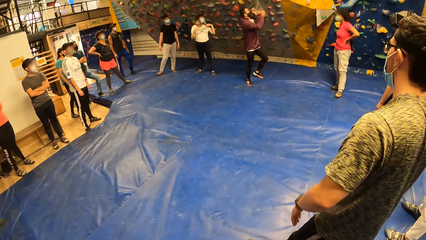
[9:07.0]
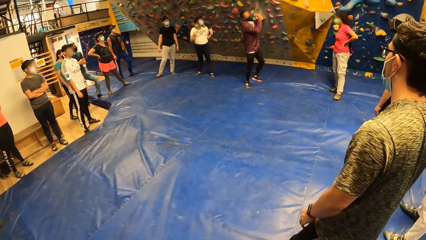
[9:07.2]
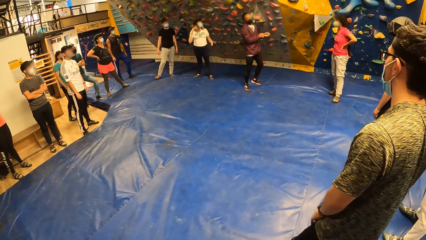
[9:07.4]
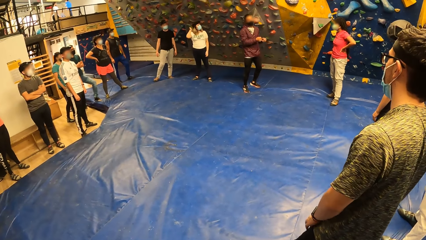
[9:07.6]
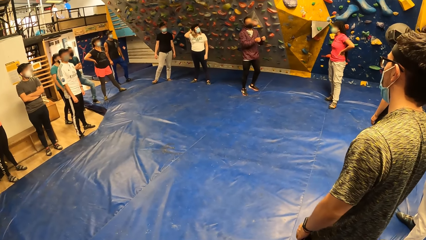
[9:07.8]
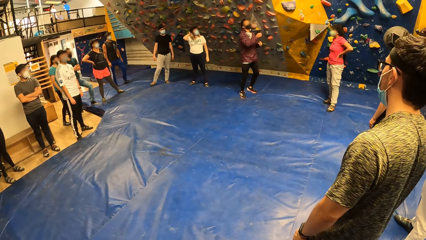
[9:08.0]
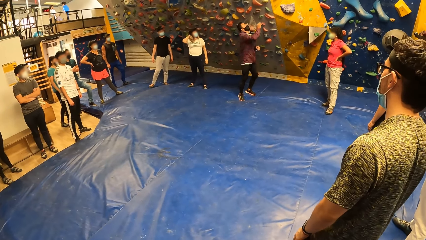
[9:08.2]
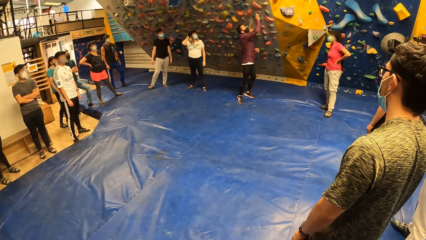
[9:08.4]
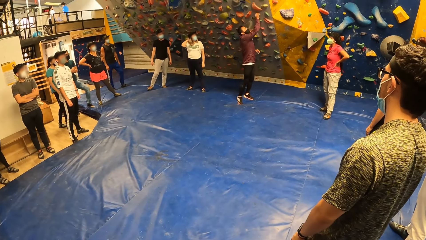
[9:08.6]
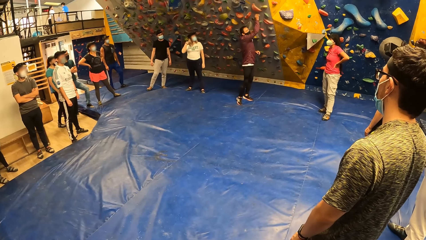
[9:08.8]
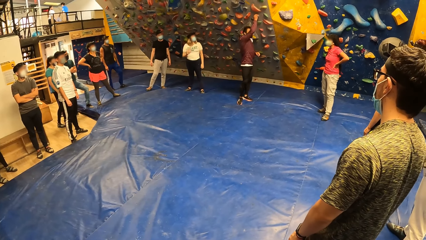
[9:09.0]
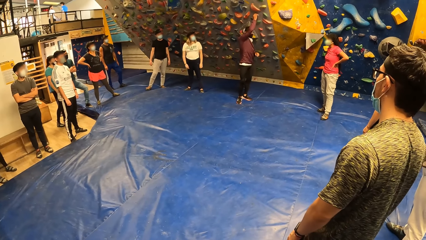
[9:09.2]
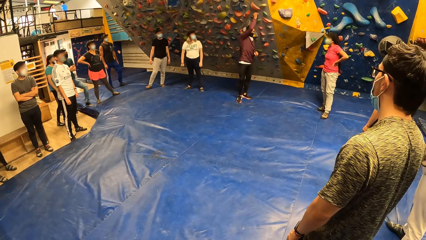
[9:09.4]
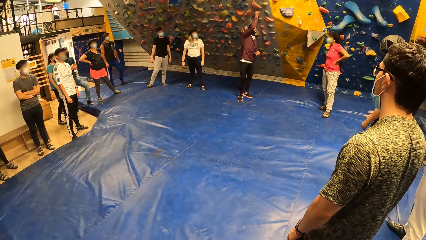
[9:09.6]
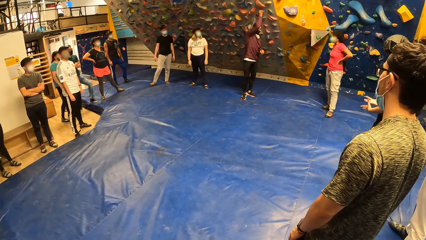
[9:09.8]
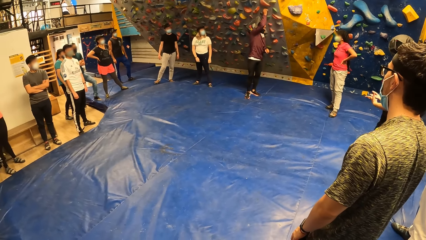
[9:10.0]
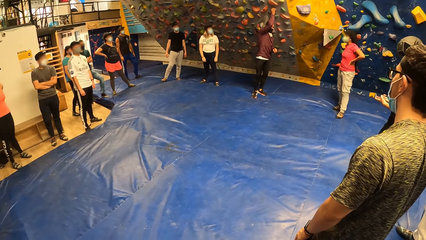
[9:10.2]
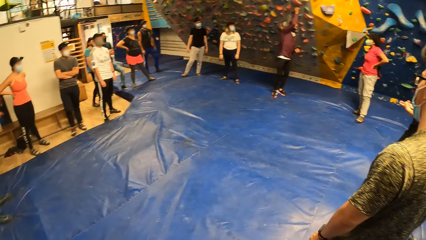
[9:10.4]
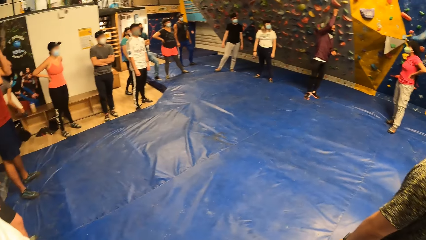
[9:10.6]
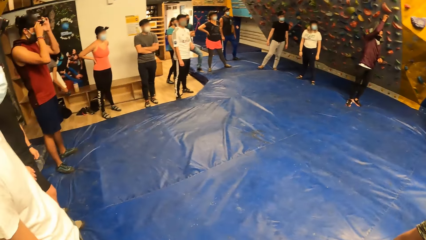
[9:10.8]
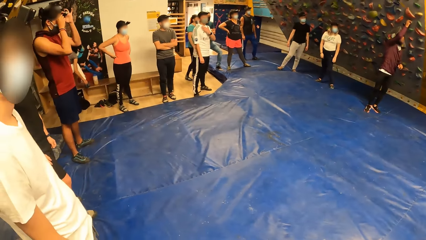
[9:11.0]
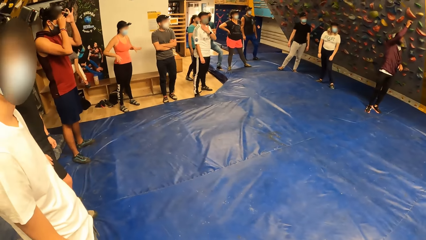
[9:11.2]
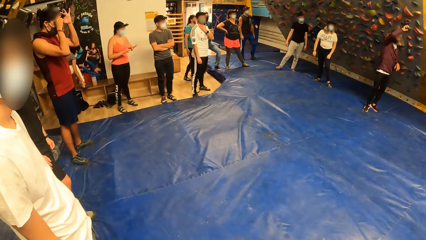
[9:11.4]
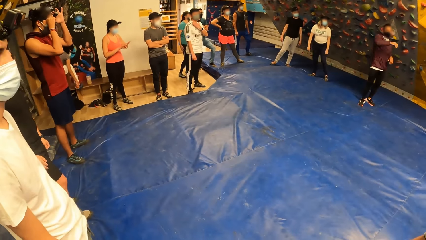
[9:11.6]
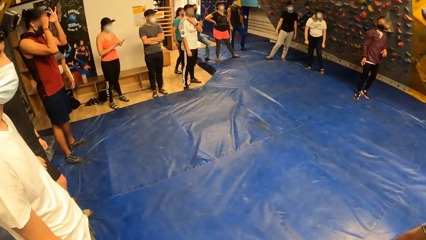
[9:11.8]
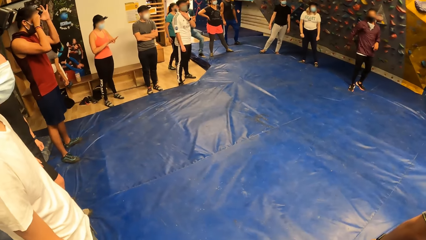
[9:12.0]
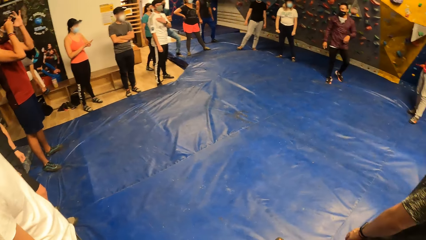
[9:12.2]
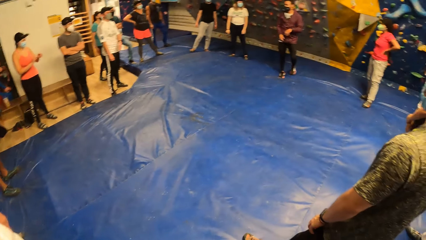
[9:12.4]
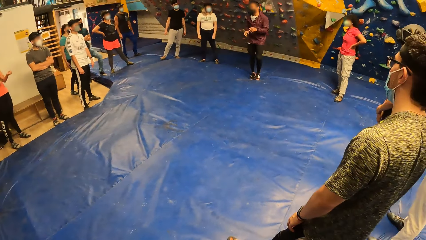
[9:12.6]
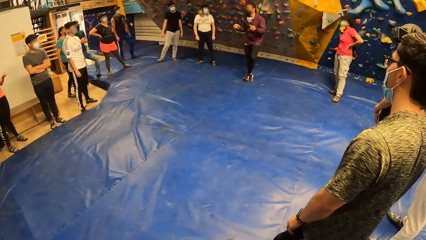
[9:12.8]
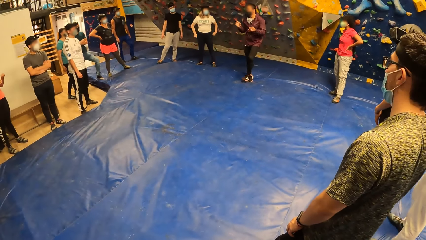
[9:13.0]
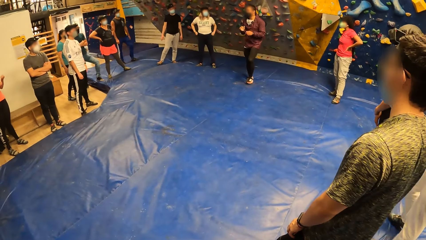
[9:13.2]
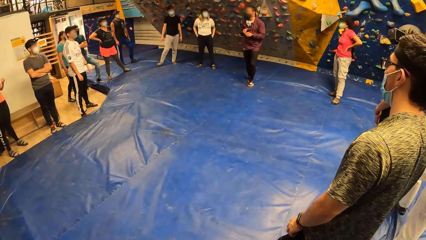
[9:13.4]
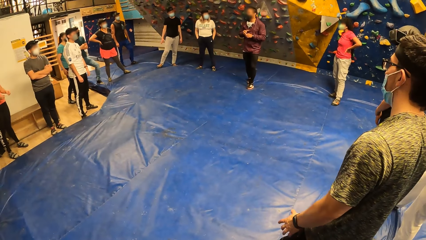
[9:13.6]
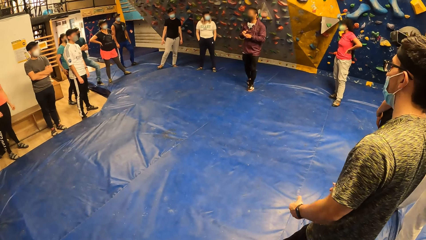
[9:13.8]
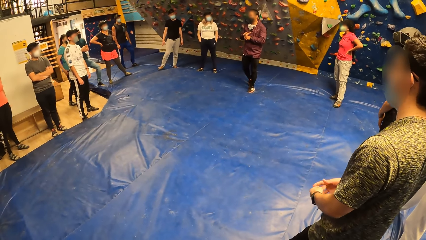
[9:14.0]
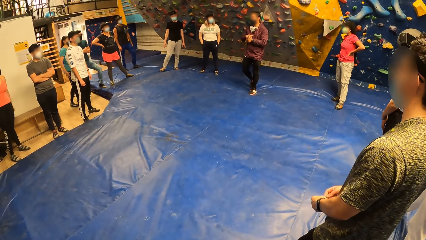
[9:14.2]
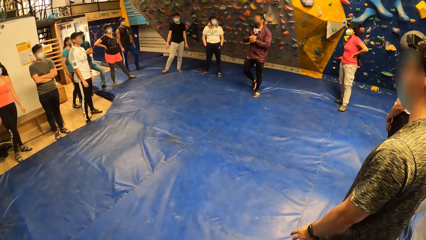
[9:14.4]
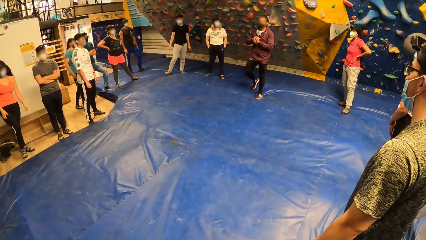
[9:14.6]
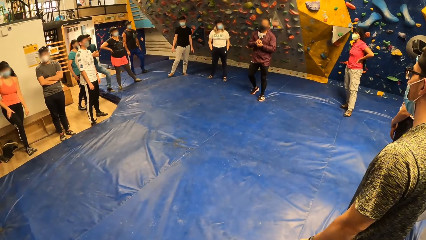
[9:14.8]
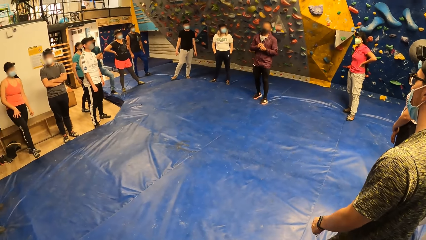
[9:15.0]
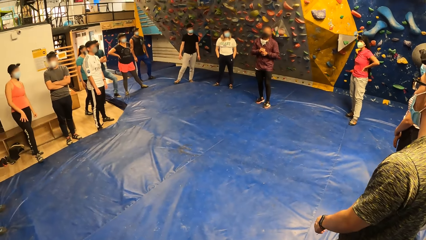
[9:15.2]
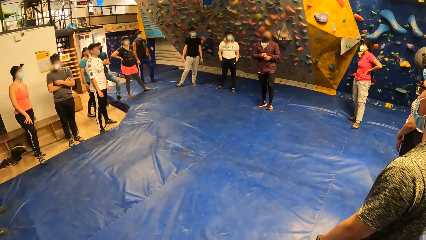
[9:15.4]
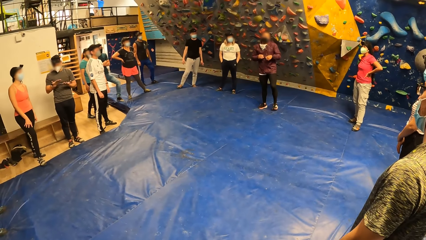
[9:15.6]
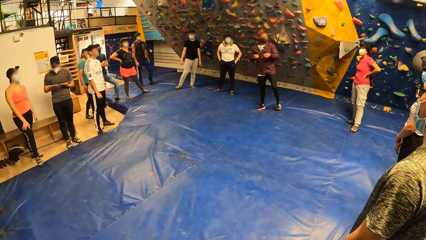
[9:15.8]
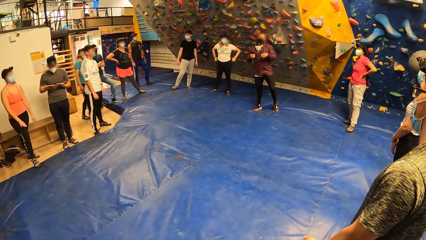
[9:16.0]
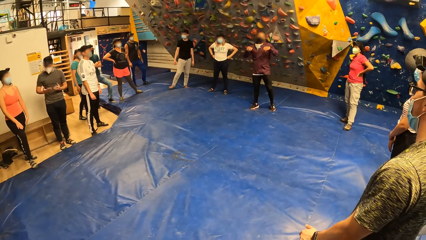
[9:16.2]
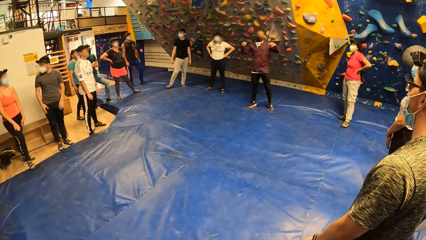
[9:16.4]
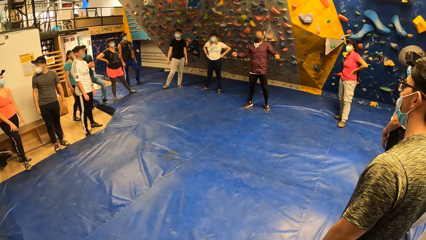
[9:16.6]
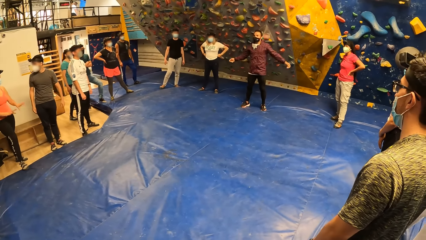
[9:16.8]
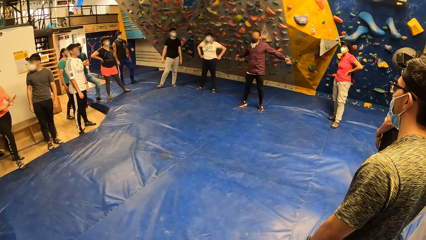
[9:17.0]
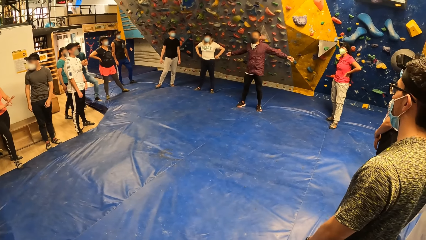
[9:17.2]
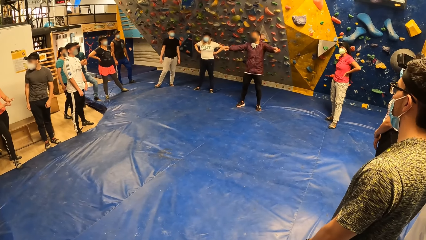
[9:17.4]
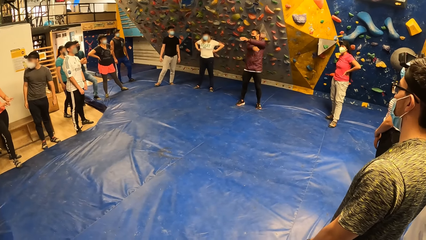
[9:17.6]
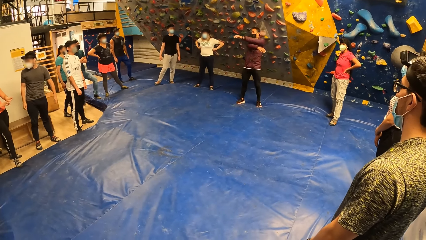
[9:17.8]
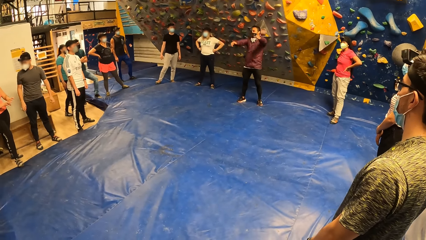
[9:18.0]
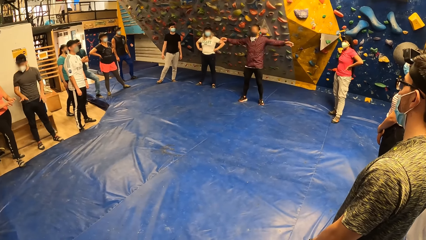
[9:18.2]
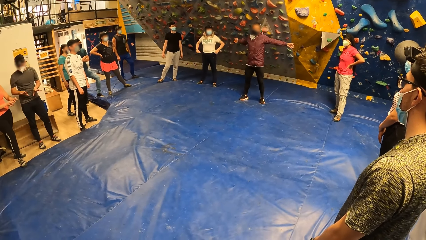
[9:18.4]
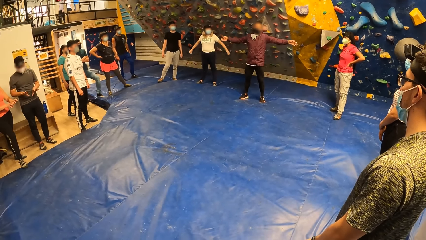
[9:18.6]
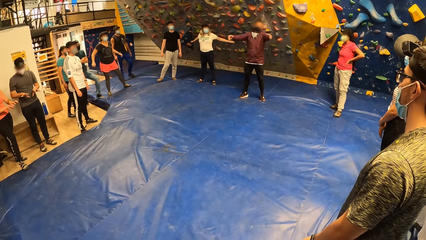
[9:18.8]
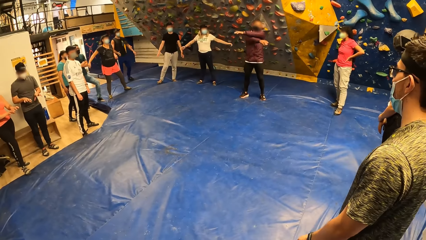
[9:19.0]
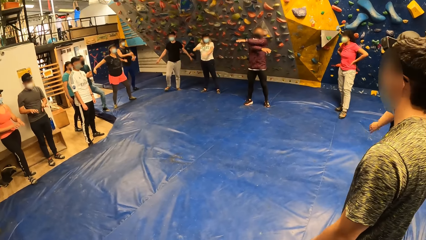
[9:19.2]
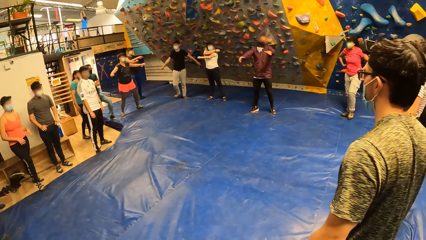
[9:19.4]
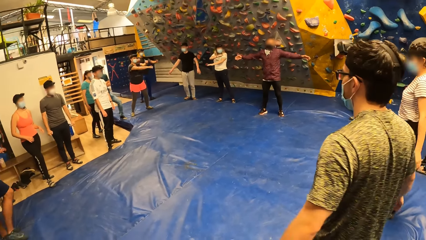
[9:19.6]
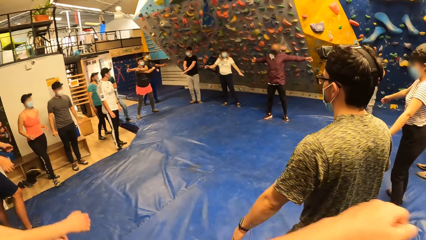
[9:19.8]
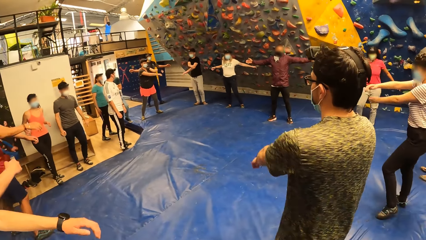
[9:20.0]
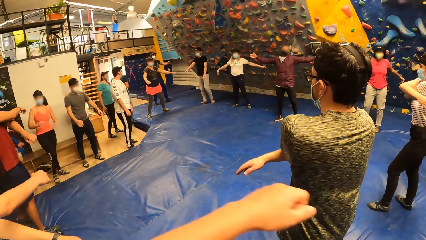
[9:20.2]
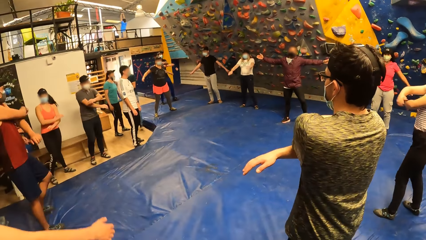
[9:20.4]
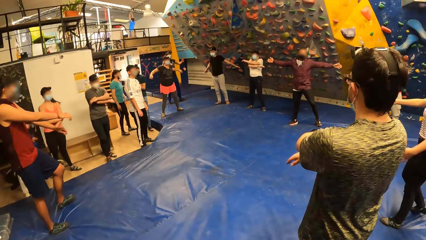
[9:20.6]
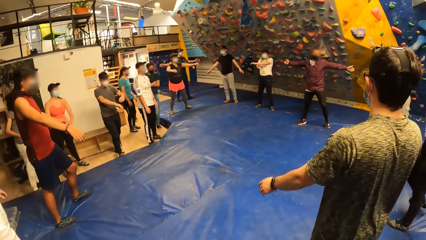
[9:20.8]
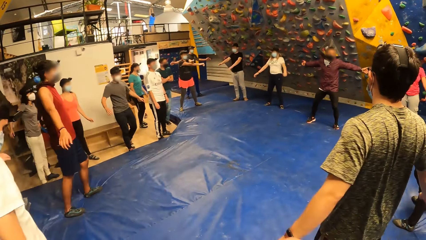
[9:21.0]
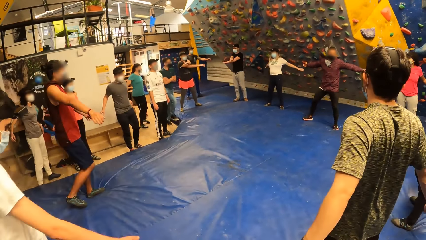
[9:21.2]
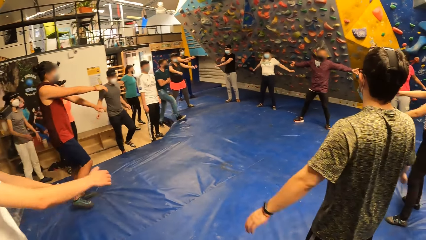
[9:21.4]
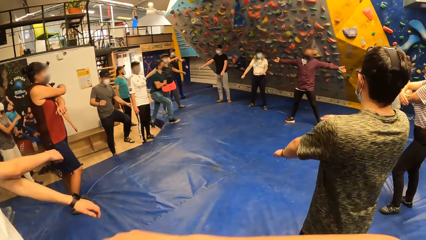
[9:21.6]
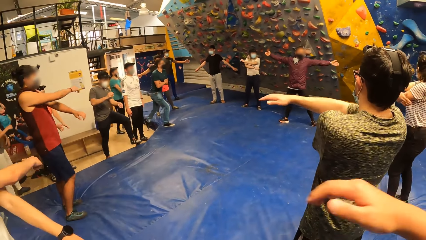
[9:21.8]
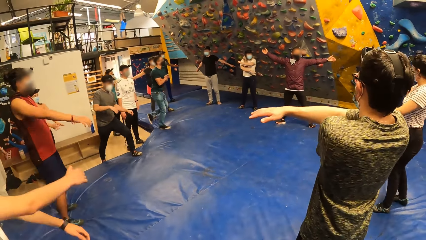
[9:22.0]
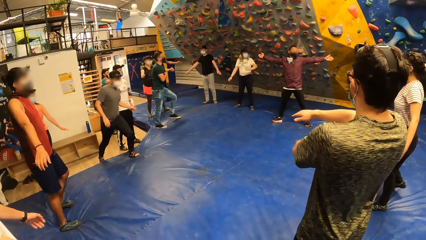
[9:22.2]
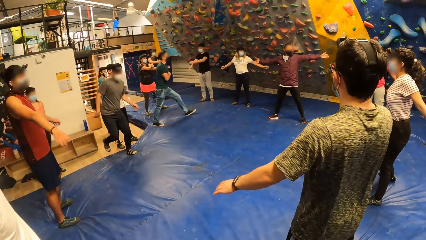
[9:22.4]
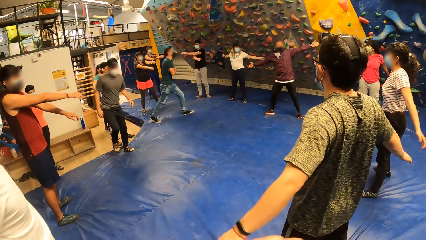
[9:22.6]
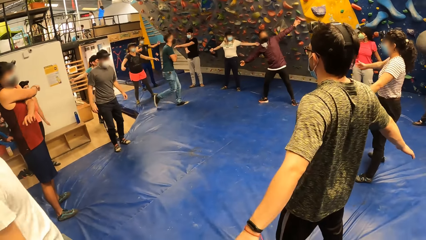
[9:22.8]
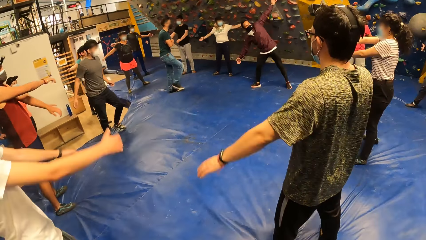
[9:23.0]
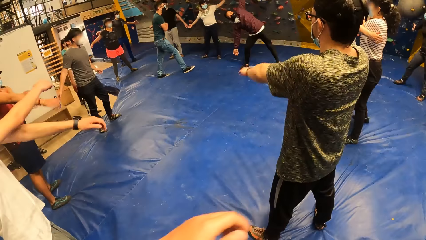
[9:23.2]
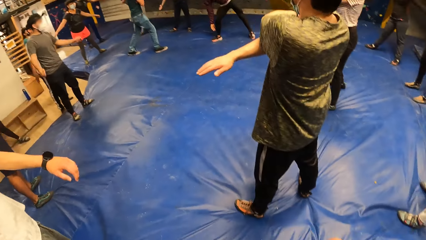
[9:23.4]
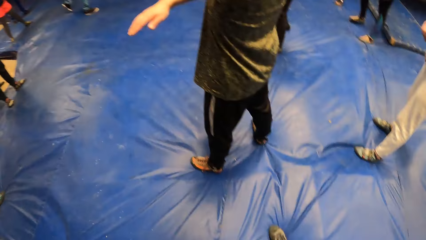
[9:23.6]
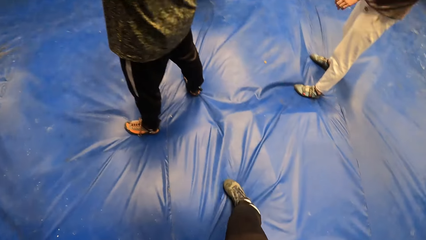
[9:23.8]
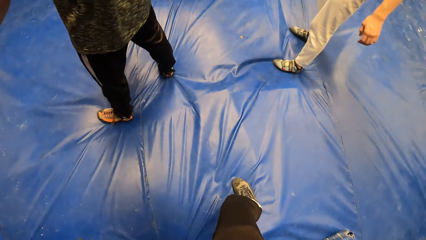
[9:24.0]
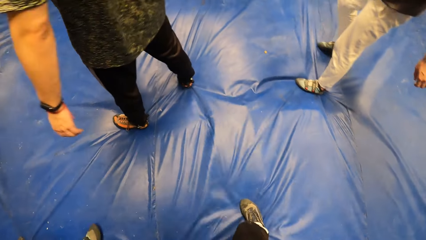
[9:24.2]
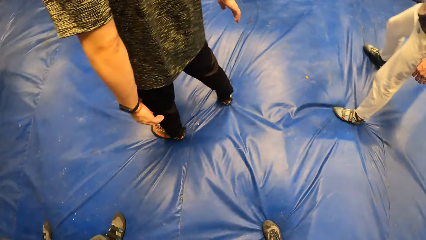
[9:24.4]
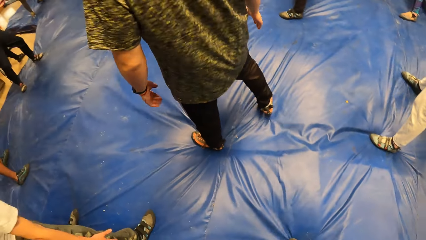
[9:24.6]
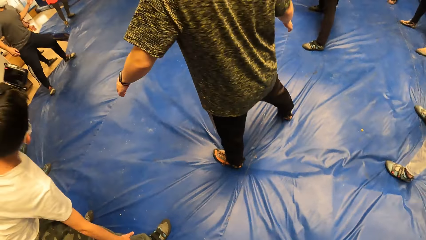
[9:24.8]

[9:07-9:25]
A man holds a bouldering hold with his right hand. The man touches the rocky wall. Another man interacts with a group of people and the camera wearer. The other man spreads his hands. The other man swings both hands. The camera wearer swings both hands with the group of people. They spread the hands. The other man touches his right foot with his right hand.
